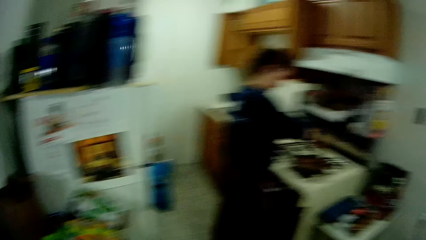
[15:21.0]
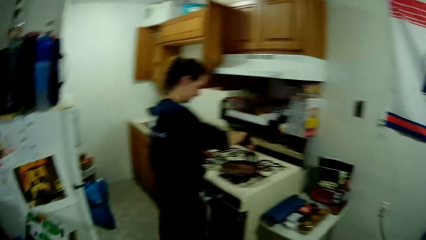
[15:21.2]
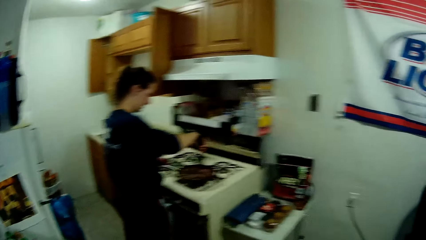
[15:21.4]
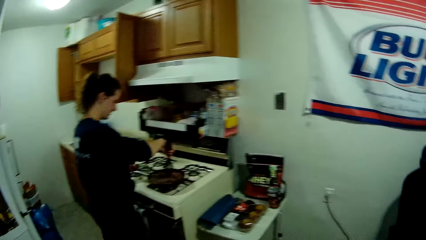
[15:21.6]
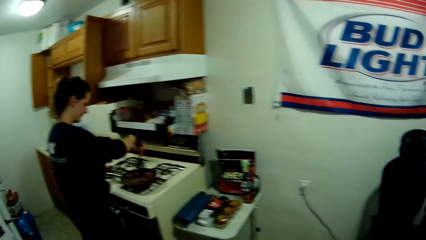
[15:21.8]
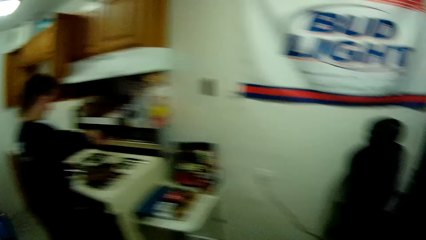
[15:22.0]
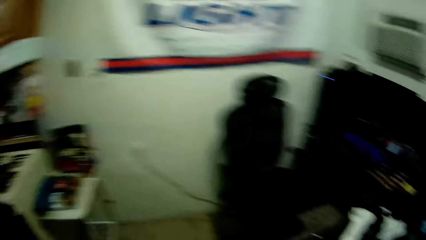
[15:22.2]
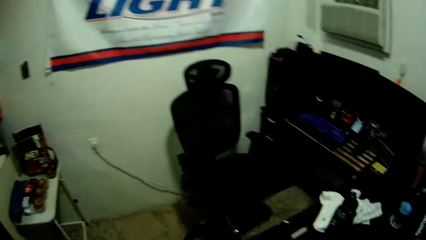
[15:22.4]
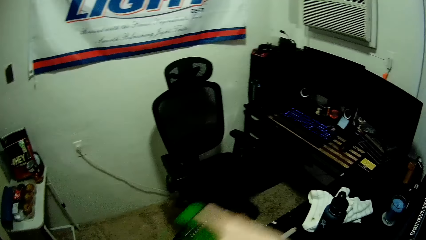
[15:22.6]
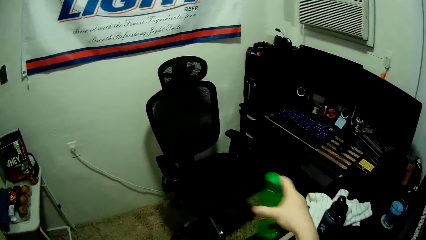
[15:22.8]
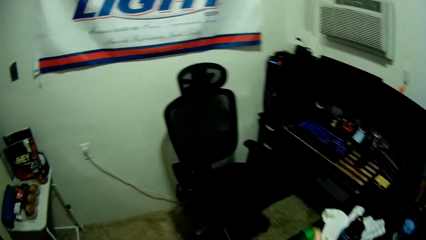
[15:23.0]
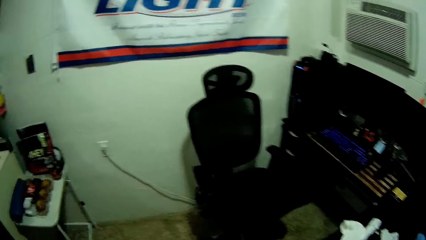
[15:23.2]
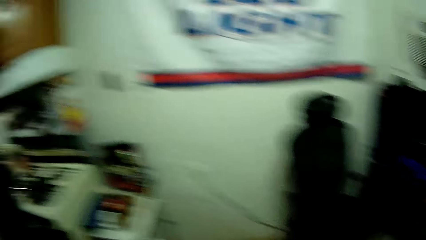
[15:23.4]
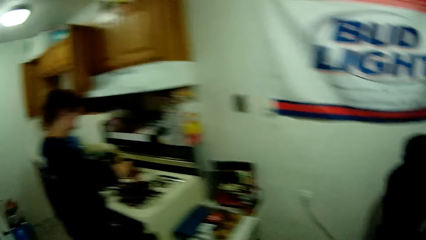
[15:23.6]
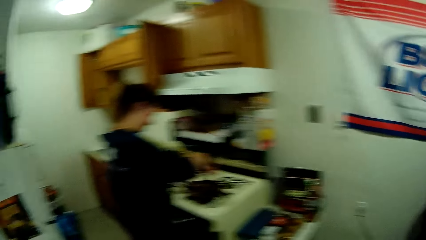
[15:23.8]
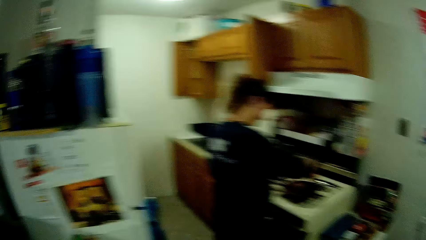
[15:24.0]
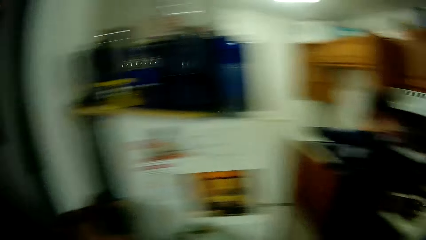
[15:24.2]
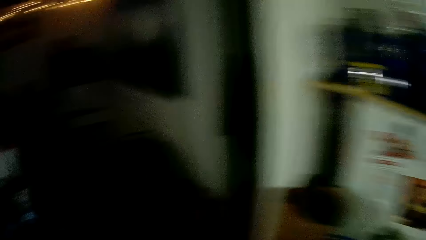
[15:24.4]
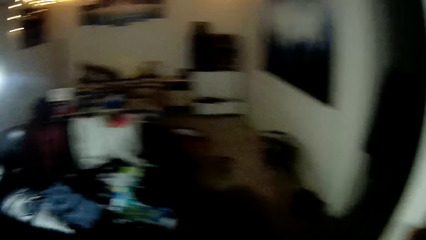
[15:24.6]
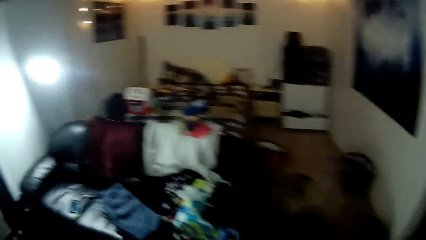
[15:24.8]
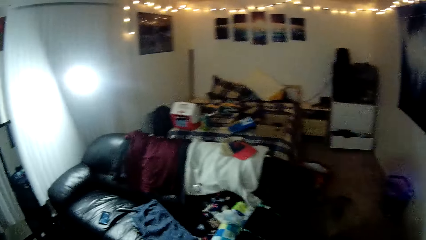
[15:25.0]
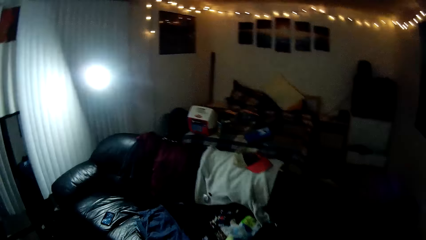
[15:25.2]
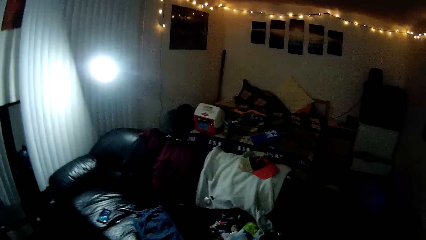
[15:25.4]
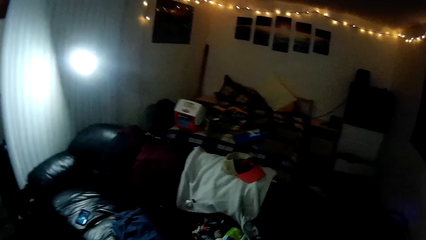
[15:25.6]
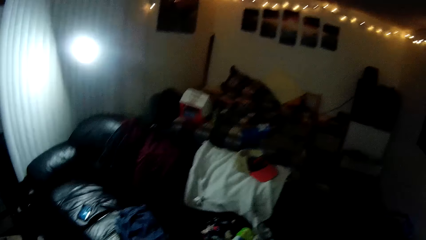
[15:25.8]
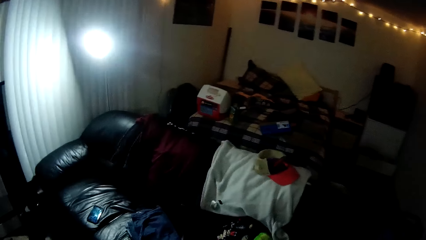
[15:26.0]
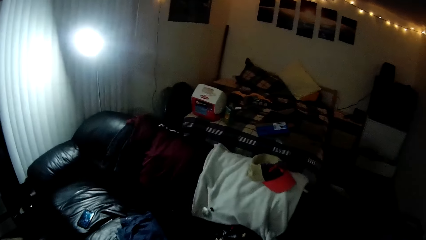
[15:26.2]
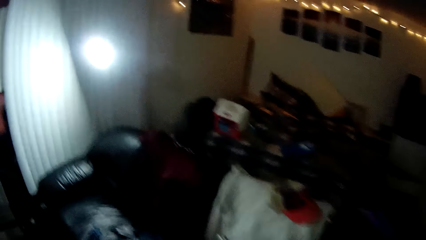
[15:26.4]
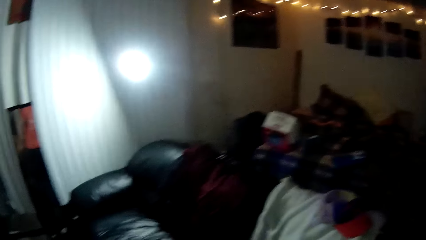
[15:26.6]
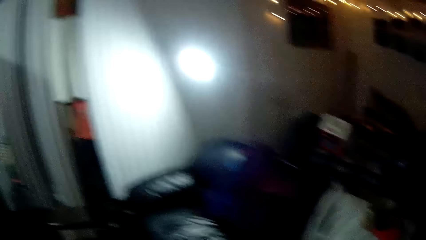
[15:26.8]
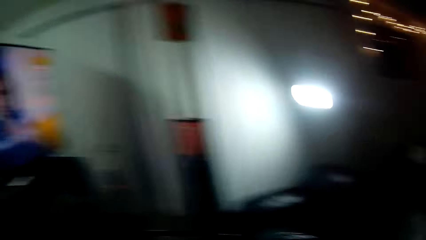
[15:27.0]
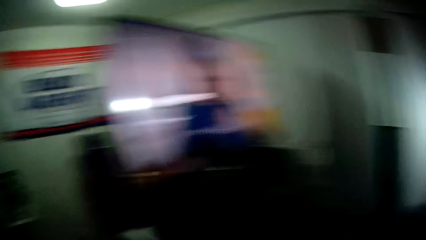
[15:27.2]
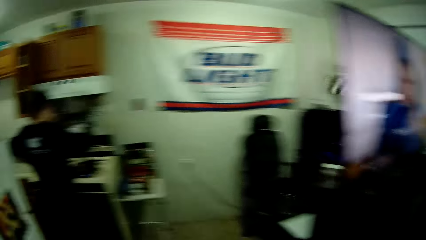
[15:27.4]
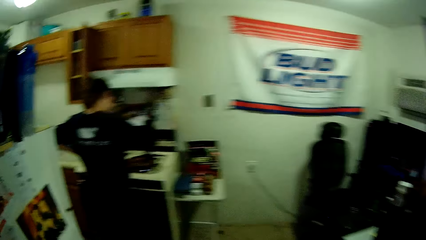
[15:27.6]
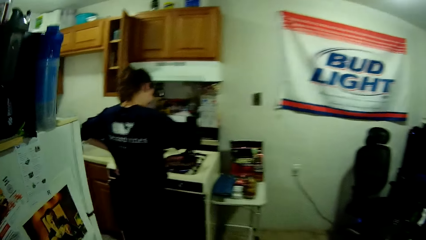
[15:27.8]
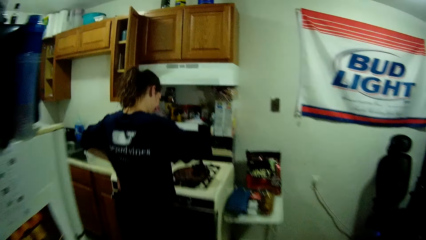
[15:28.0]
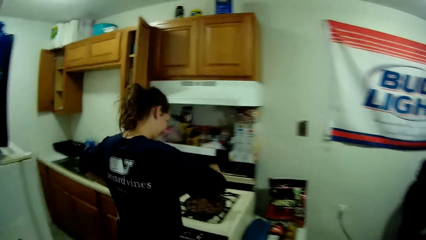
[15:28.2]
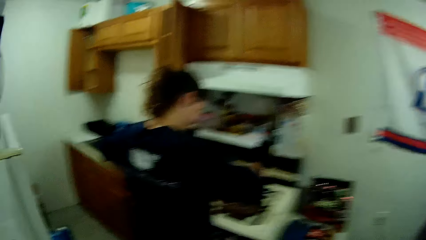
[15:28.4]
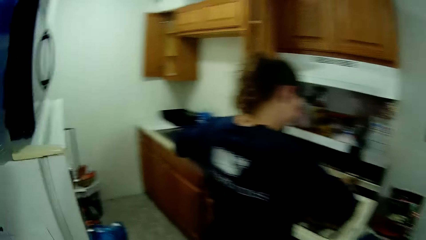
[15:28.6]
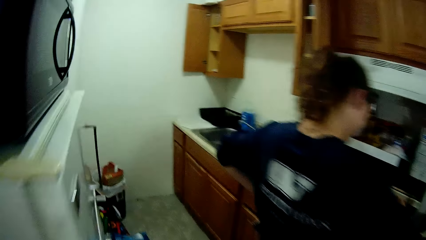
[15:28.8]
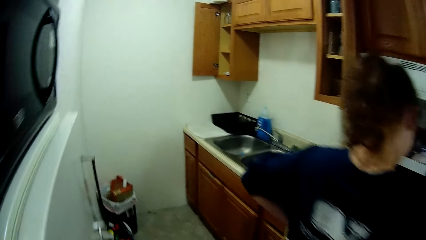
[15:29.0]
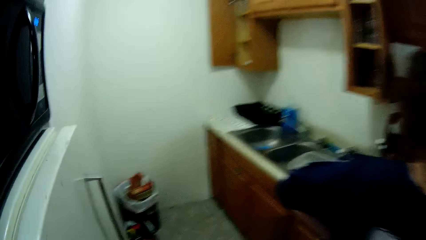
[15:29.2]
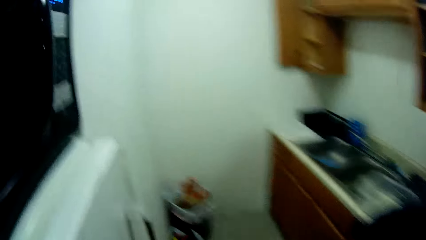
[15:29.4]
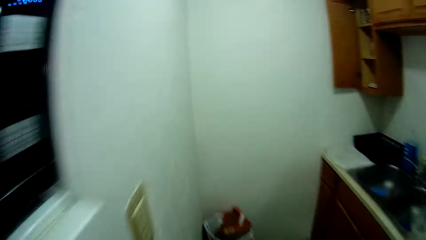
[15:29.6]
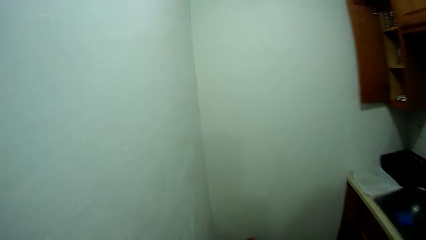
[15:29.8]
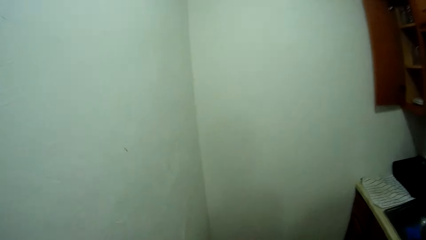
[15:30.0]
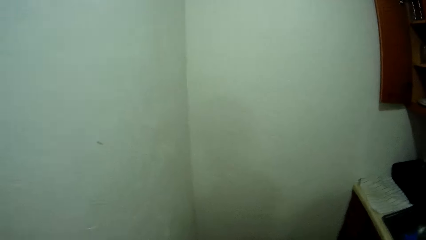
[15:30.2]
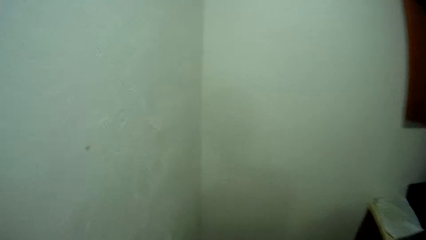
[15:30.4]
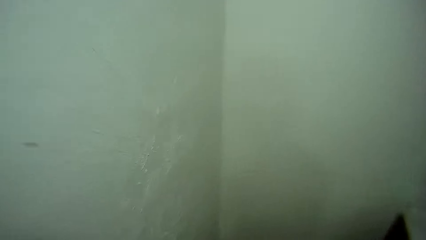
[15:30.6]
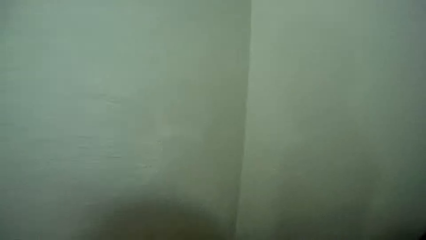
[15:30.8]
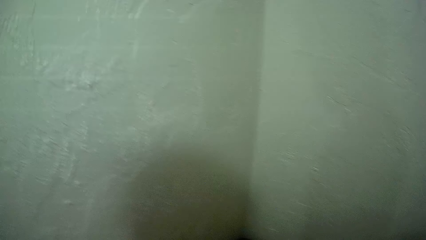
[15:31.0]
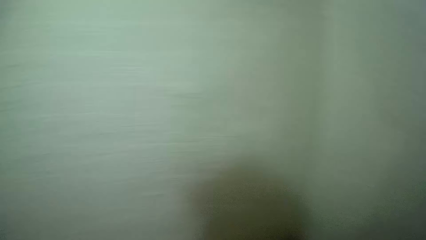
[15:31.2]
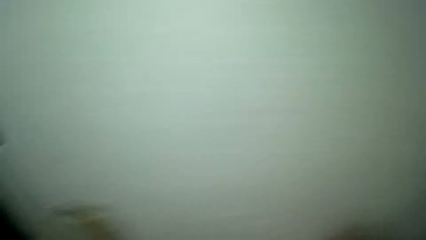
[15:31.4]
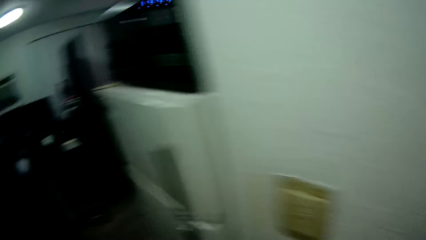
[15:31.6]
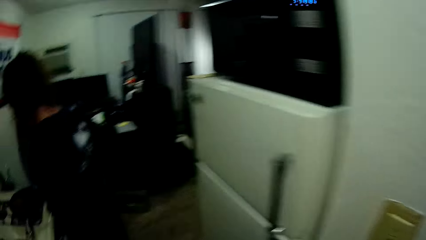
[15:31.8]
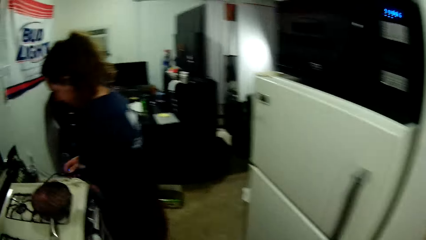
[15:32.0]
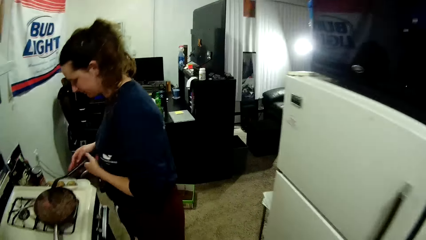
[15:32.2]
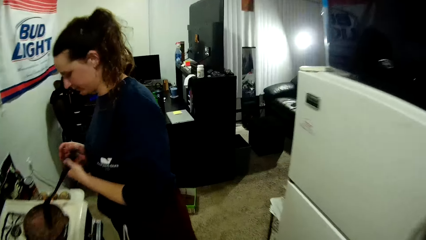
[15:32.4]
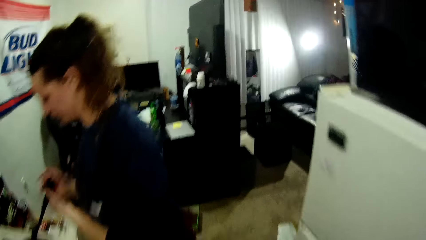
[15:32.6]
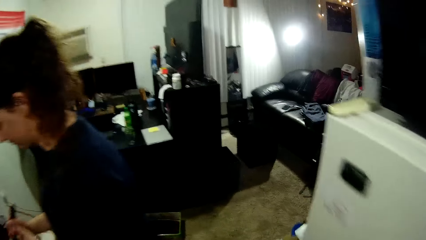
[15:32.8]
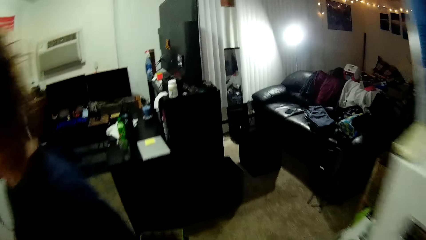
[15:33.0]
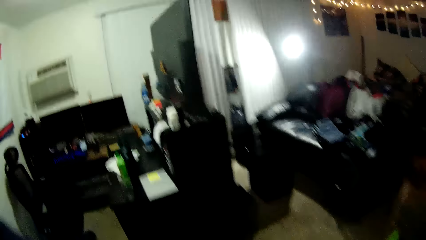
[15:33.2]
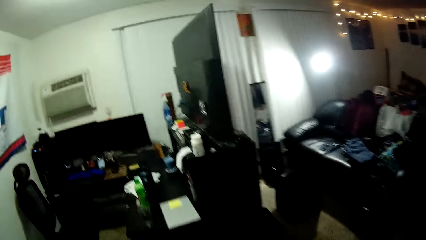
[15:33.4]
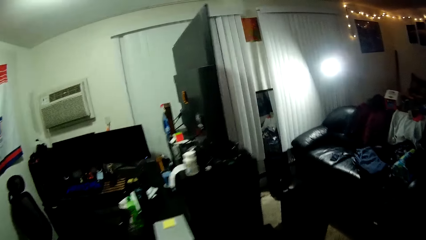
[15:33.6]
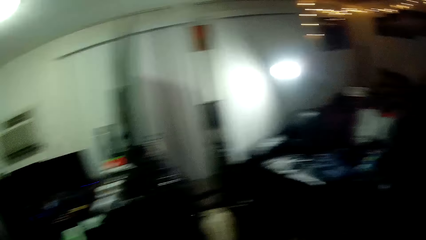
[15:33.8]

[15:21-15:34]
The camera wearer places the bottle on a table with his right hand. He walks. He looks at the sofa seat. A person prepares the meal.

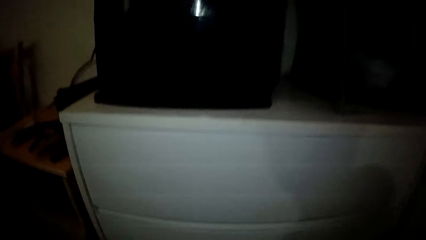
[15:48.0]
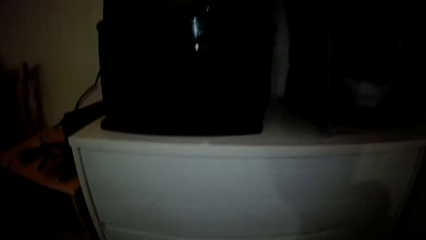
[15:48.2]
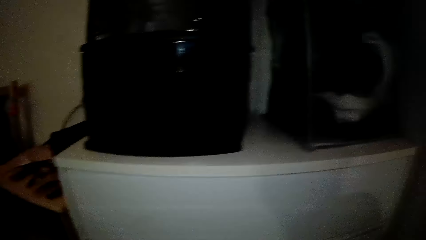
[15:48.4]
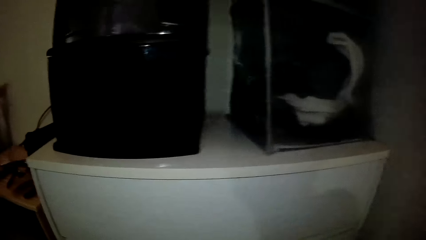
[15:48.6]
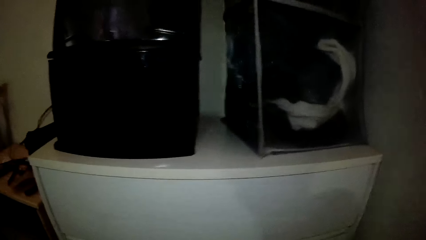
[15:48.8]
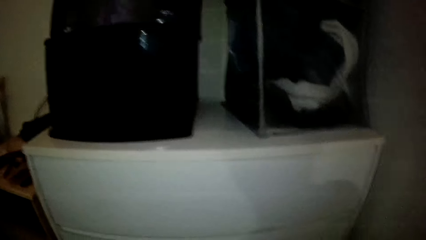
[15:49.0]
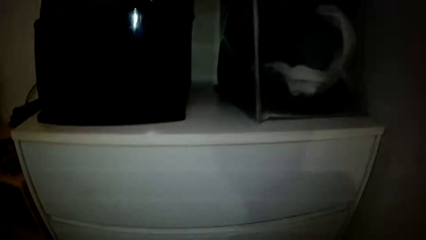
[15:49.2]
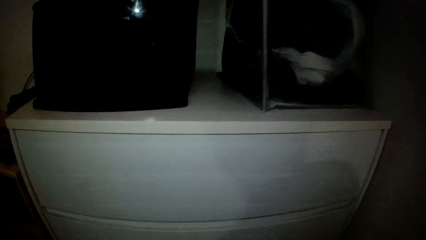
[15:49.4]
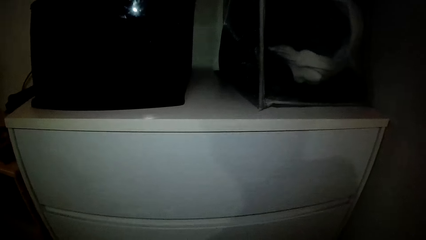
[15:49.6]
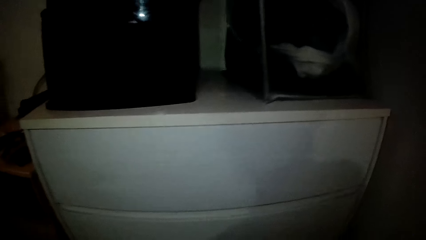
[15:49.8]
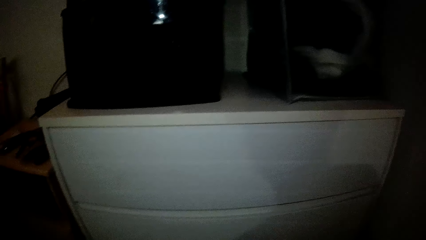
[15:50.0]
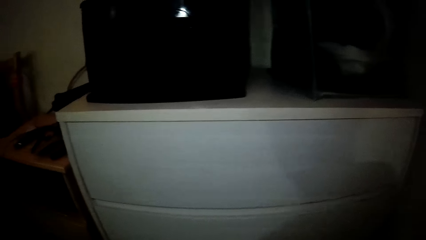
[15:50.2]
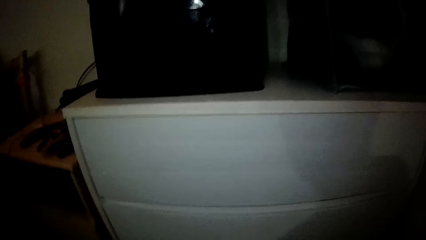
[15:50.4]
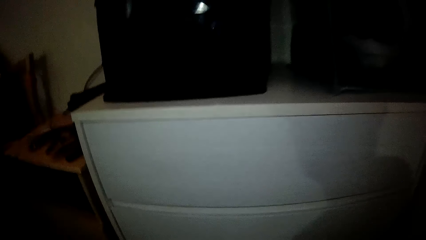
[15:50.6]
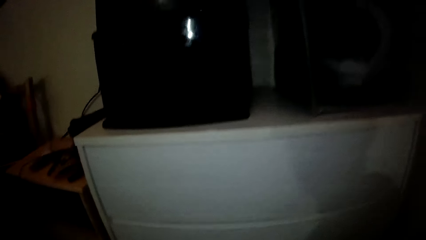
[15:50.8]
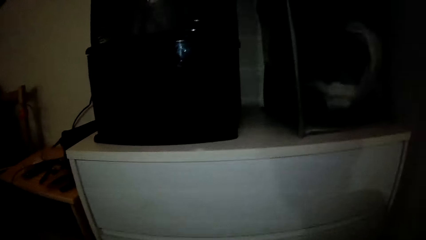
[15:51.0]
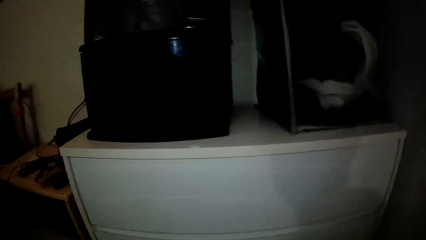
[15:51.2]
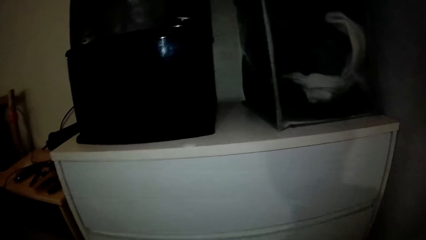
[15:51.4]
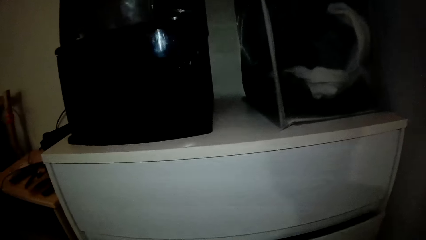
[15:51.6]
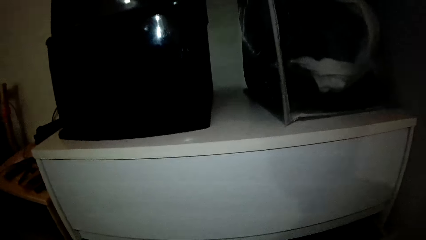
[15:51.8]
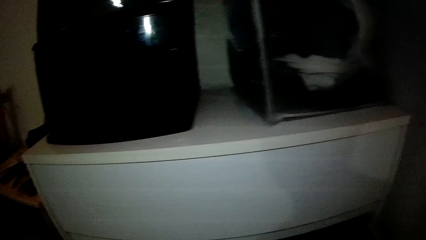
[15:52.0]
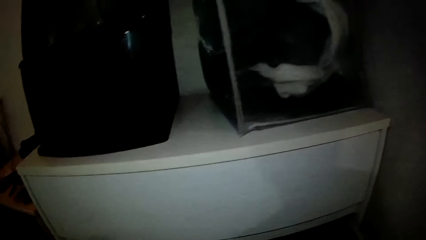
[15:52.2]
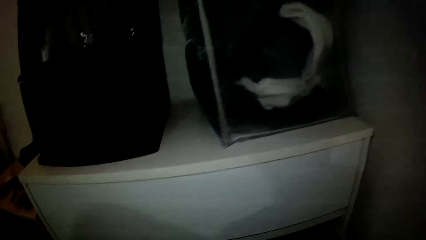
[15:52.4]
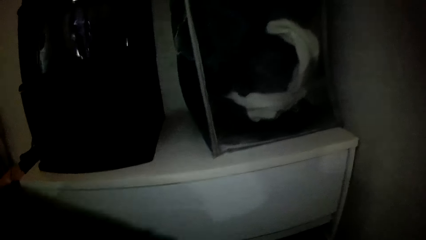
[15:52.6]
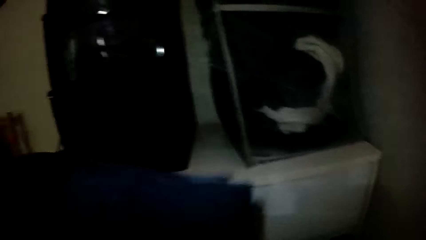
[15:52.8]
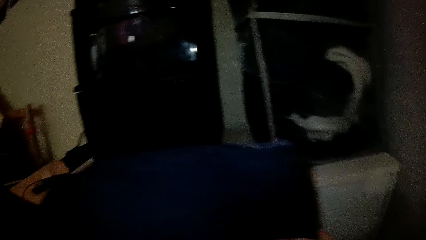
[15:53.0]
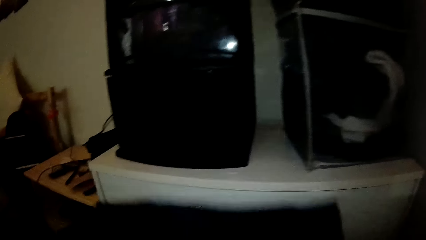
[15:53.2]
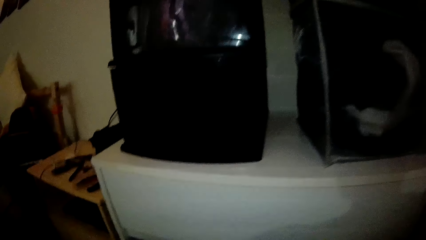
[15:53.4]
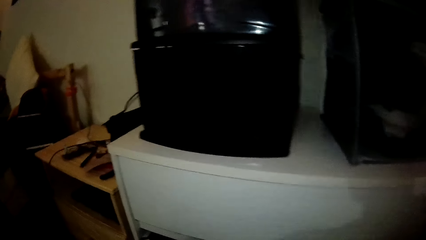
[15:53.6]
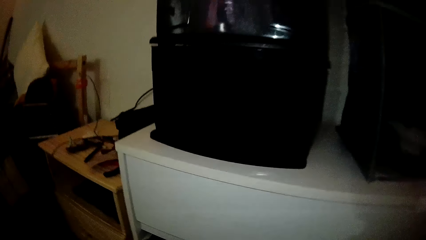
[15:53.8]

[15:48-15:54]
The camera wearer looks at the cabinet.
